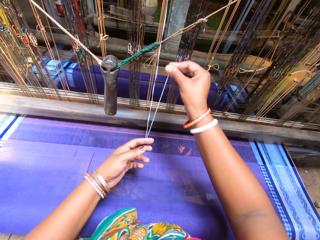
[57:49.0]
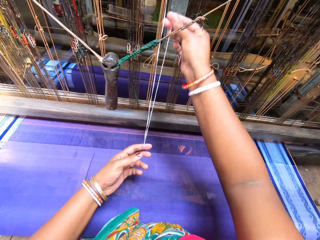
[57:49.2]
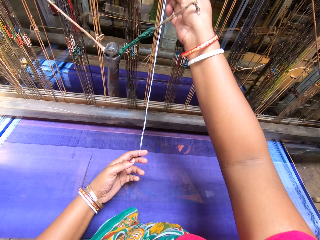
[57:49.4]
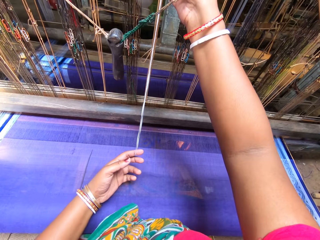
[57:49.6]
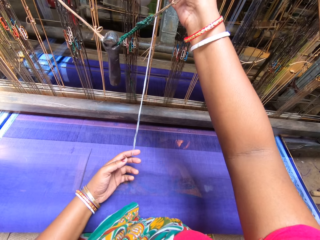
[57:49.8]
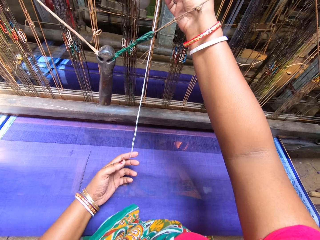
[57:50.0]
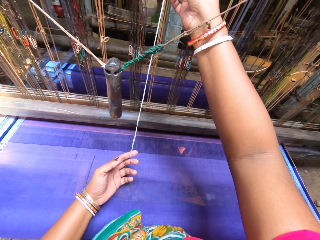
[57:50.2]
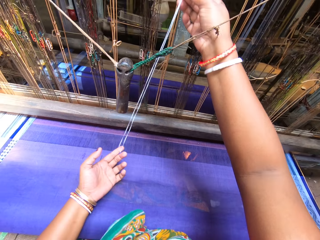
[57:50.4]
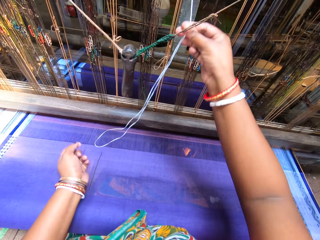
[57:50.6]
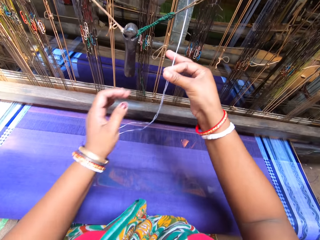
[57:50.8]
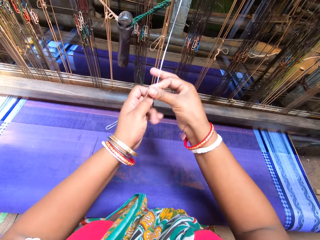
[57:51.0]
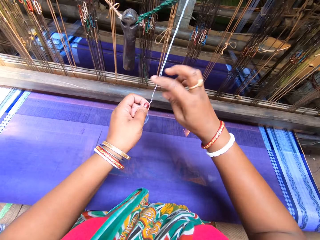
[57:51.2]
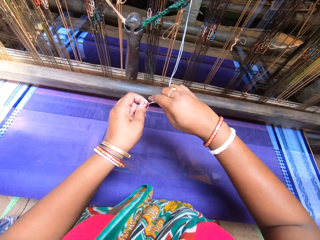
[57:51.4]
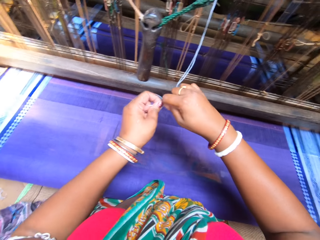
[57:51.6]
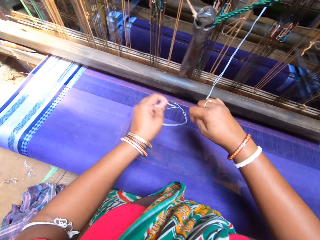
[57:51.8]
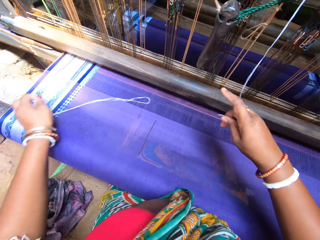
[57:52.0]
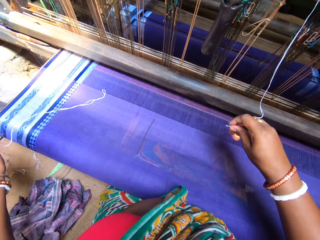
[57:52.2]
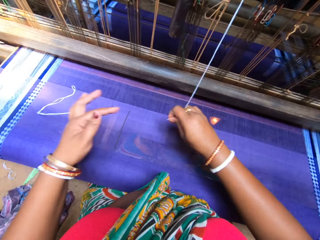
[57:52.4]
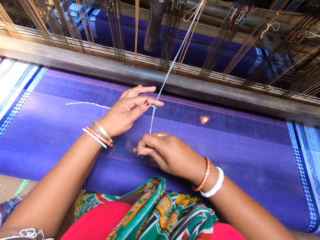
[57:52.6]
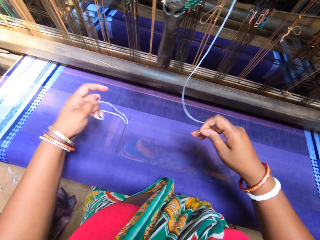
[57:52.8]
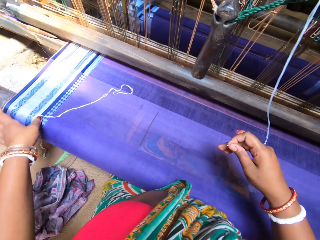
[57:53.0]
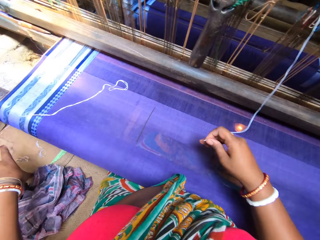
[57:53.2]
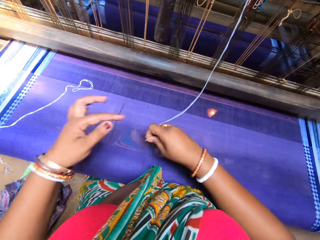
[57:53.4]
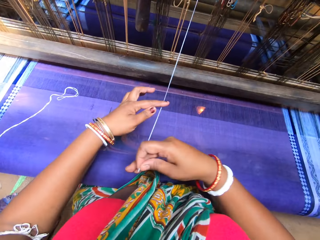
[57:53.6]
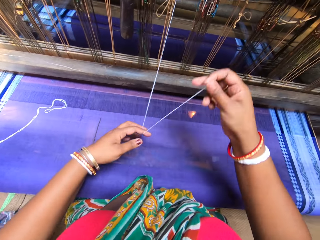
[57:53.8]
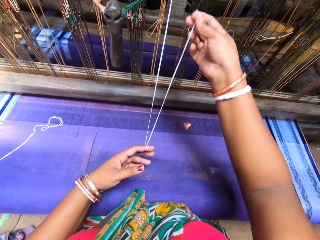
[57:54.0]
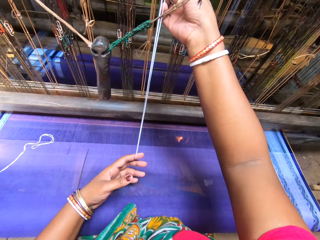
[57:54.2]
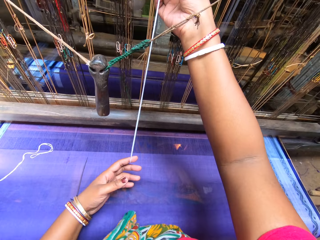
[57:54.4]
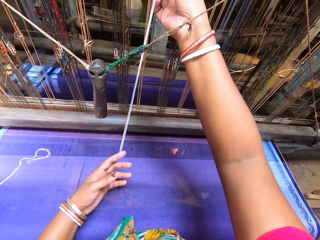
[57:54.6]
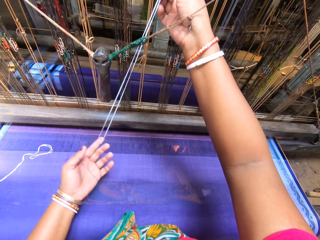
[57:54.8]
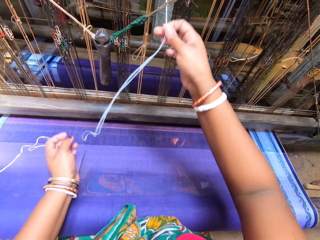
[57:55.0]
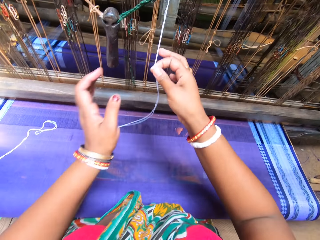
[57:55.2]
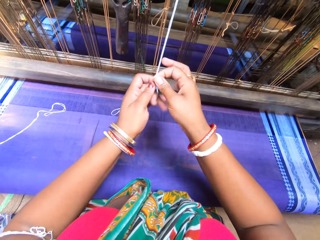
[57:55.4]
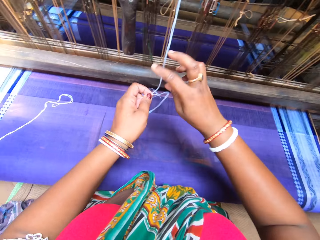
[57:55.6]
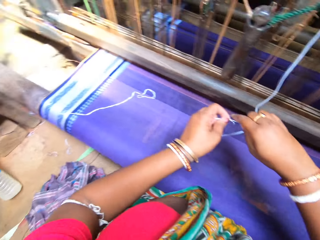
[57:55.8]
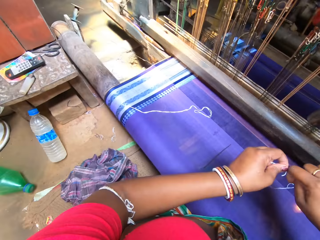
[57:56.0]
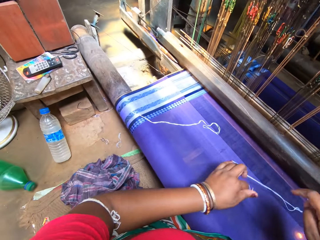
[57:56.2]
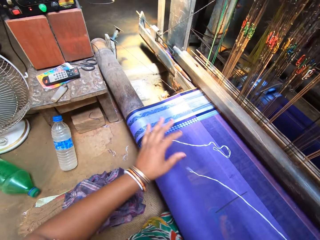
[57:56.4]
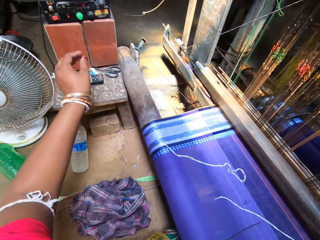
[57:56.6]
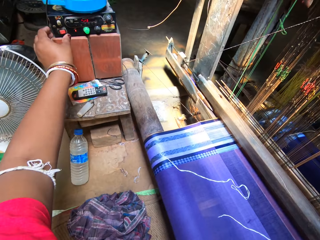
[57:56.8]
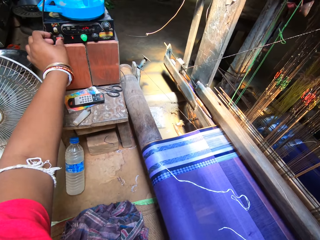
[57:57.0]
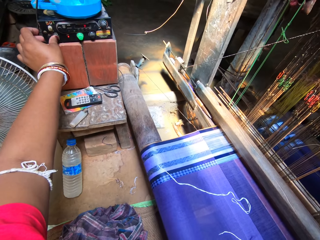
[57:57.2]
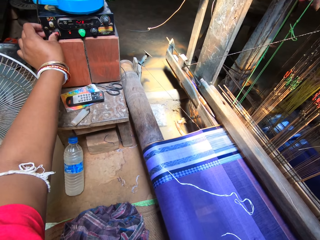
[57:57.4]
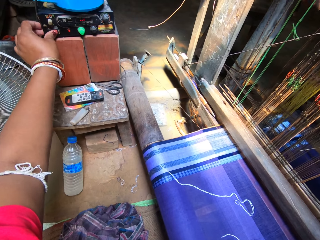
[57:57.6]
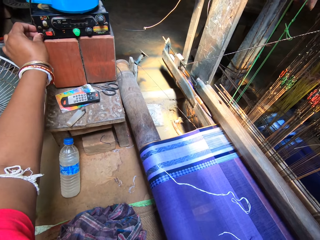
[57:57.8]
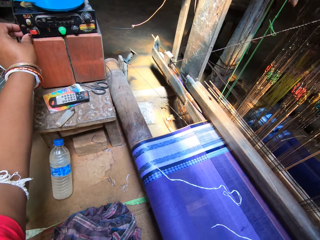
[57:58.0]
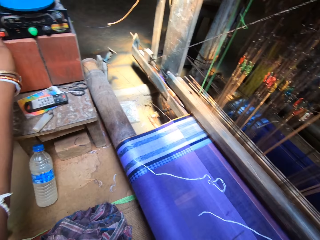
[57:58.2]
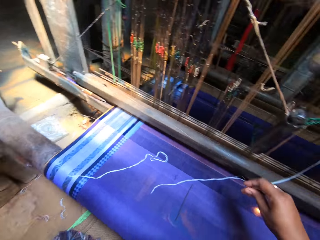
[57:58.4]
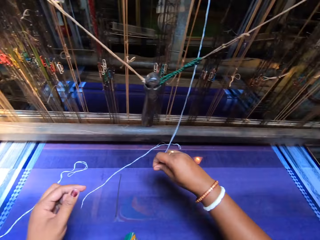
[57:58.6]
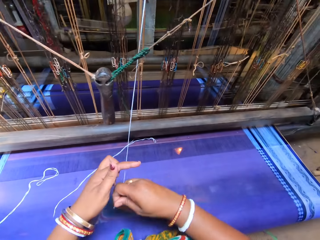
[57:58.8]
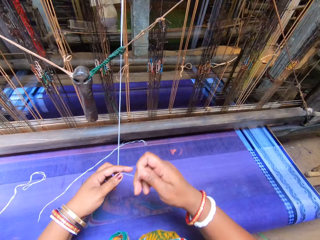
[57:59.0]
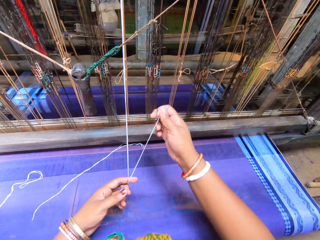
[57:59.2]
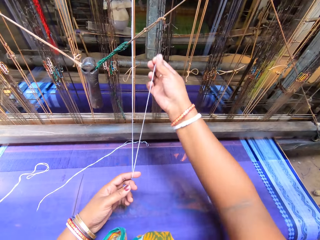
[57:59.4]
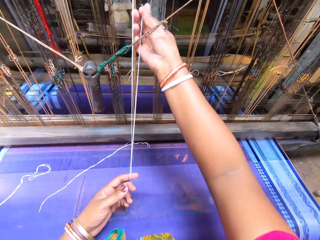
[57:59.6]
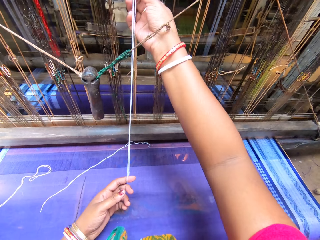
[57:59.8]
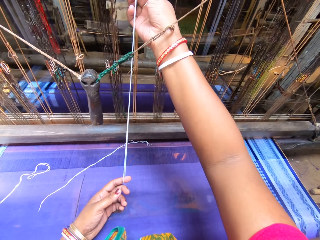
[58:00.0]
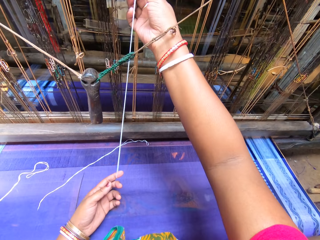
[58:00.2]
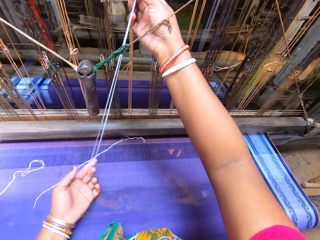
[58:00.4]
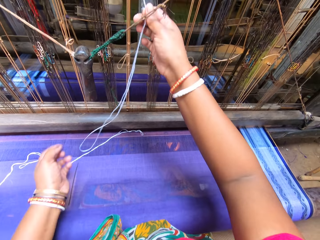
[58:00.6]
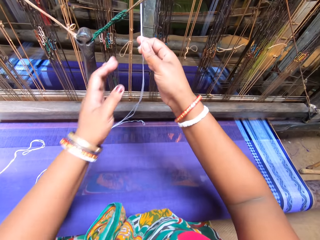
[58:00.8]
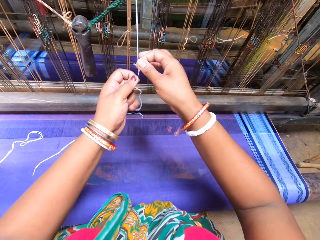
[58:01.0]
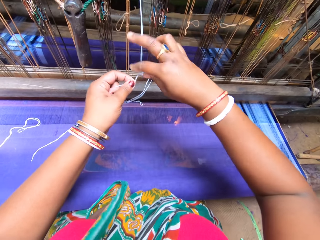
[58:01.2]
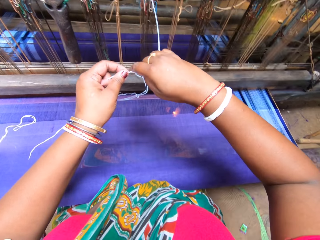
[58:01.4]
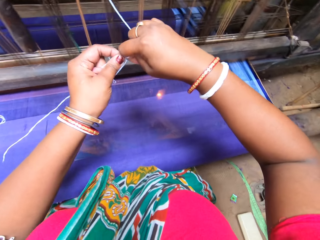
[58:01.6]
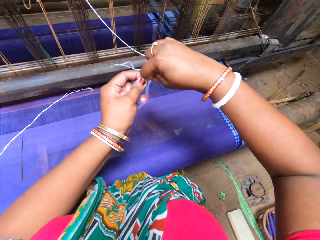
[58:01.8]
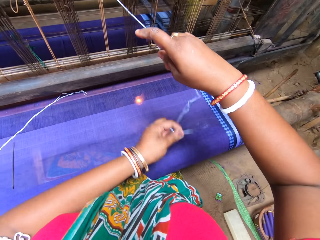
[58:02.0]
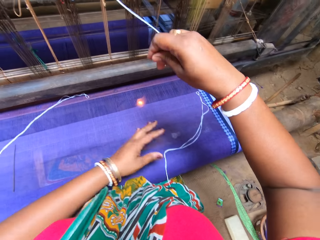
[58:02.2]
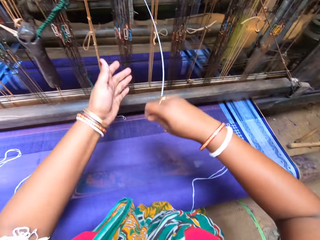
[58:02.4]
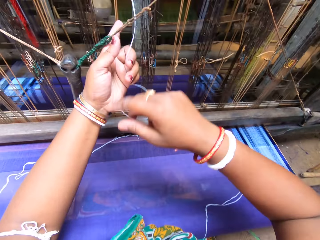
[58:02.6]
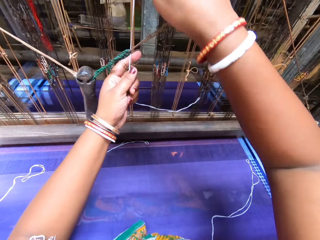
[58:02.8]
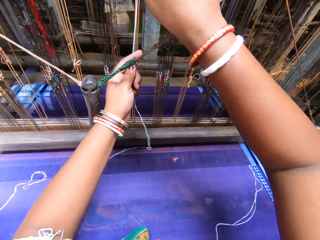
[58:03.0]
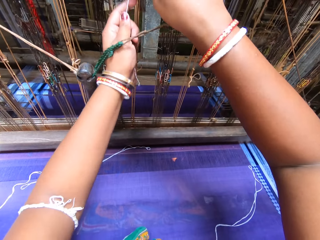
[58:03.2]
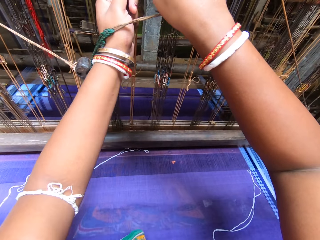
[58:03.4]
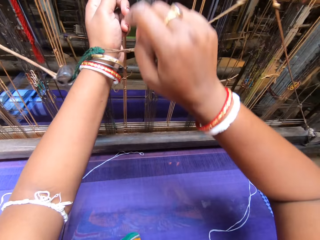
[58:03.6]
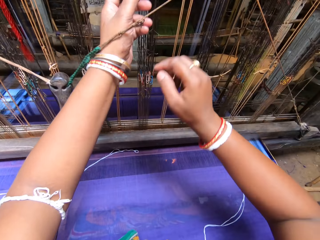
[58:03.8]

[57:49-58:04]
The camera wearer pulls the thread. She cuts down a loop of white thread with her left hand. She pulls the thread, cuts the thread, speaks to a person, and presses the machine button. She flips the switch of an engine. She pulls the thread. She cuts the white thread from the yarn with both hands, and drops the white thread on a mat with her right hand.

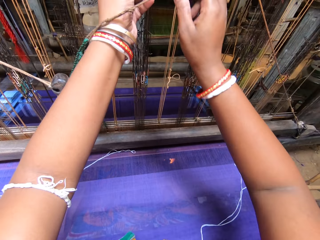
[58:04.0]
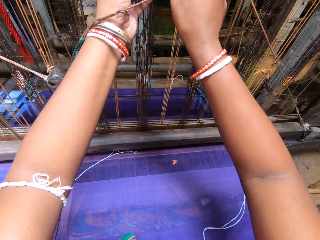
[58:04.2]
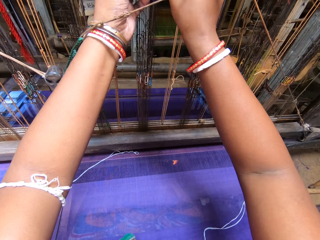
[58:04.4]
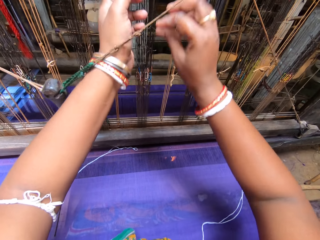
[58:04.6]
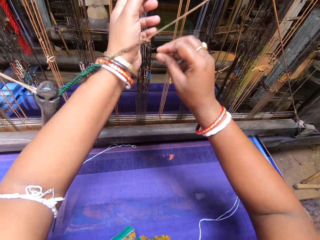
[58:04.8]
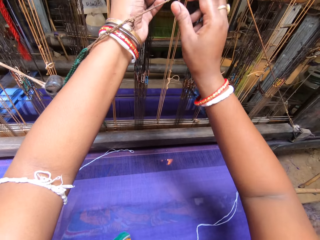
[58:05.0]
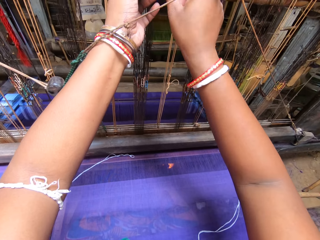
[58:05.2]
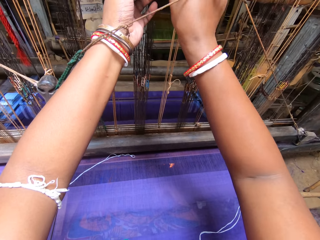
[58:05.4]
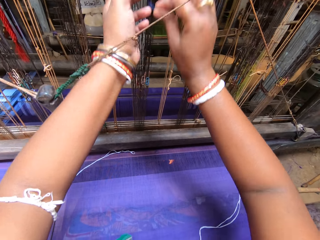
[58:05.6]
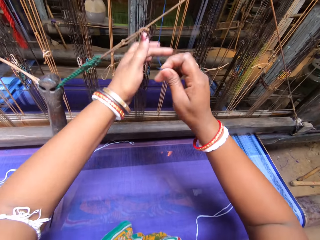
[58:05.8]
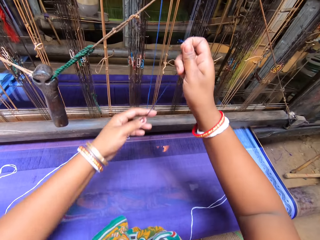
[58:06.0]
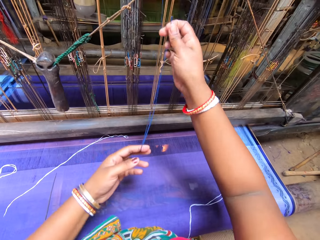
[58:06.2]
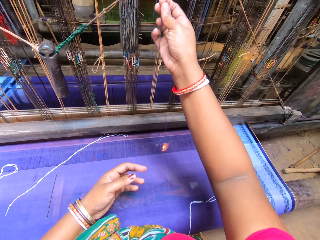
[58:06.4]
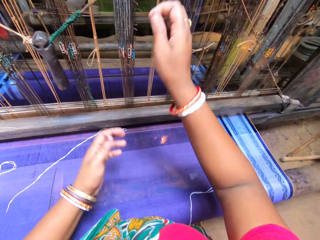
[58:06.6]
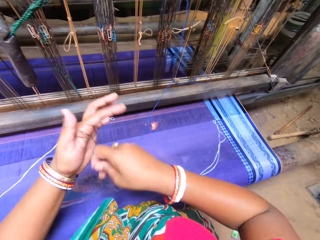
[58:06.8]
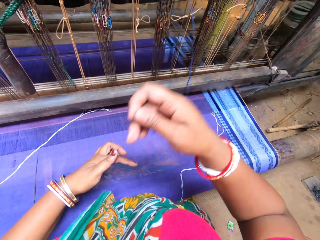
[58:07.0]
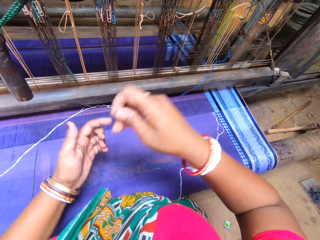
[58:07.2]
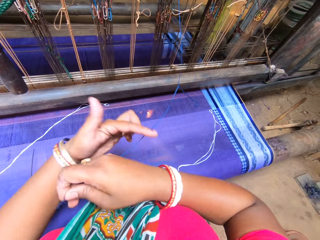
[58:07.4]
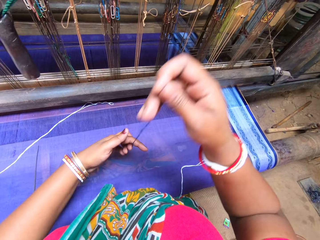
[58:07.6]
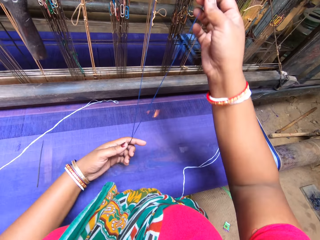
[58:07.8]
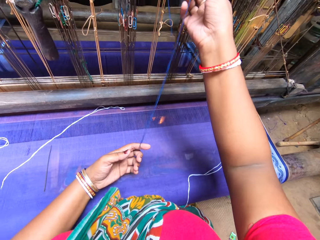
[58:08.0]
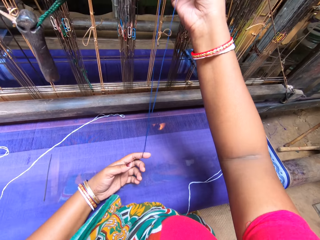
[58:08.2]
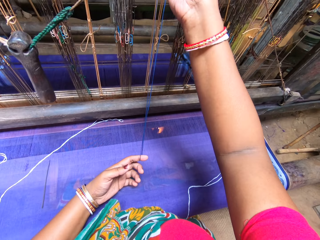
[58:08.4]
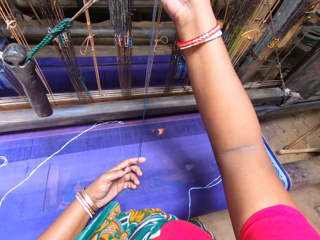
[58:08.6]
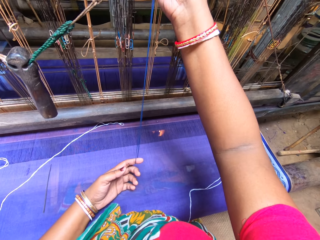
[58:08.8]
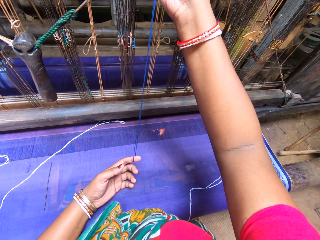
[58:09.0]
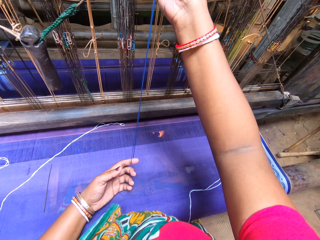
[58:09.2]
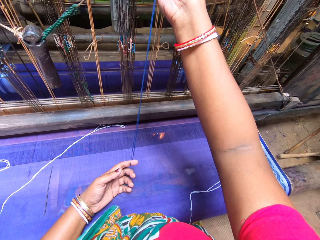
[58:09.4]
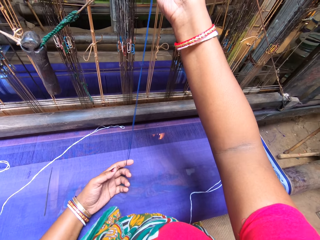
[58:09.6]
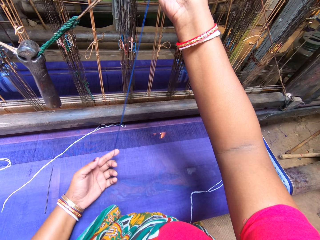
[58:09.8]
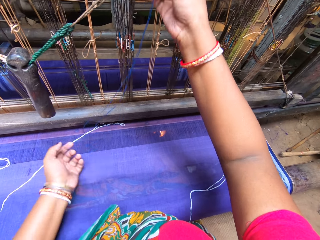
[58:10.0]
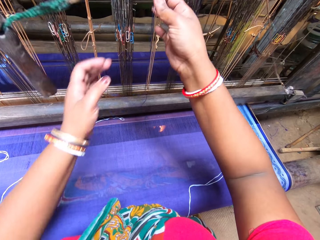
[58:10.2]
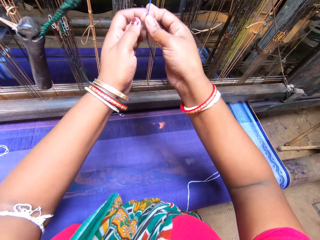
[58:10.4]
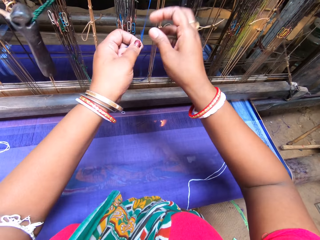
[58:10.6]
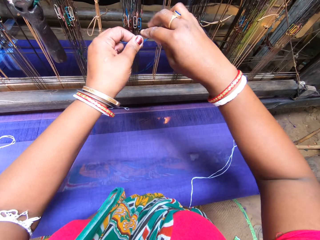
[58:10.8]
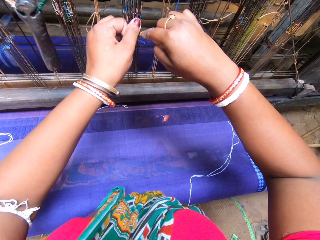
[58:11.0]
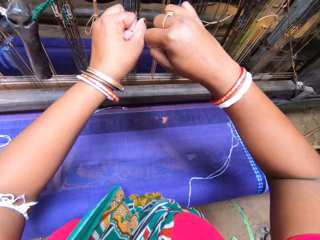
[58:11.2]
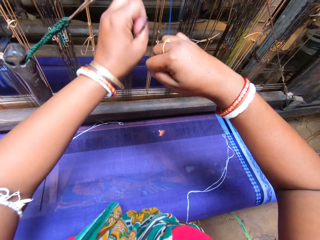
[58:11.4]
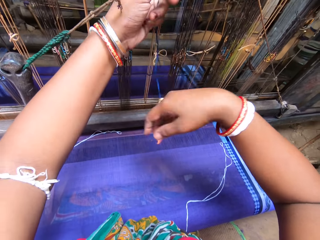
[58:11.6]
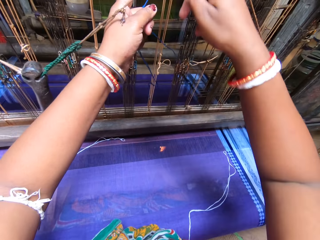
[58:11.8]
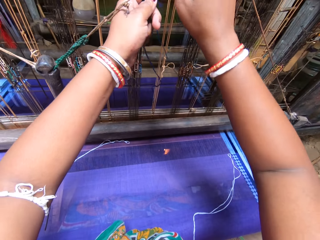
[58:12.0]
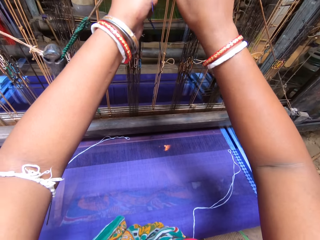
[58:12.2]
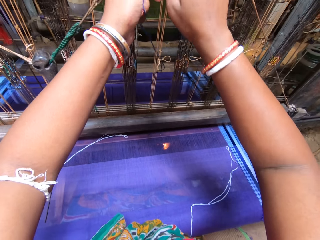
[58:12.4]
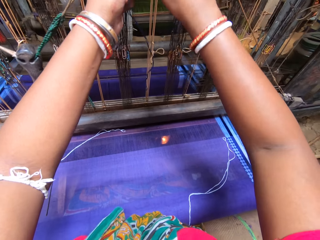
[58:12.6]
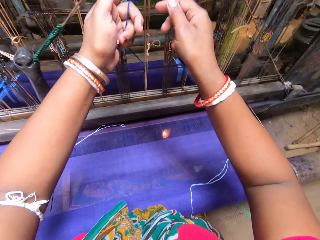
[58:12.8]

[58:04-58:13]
The camera wearer sets the knitting thread on the knitting machine. They pull a blue thread from a yarn with both hands. They stretch the knitting thread with their hands. They cut the blue thread from the yarn with both hands.
